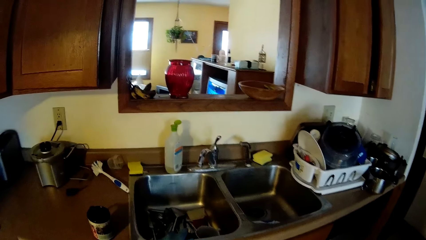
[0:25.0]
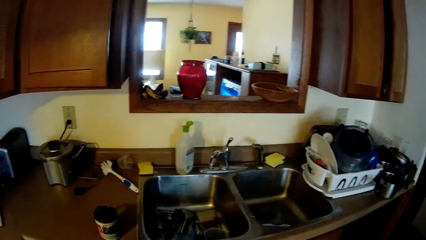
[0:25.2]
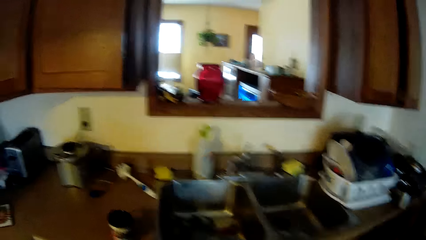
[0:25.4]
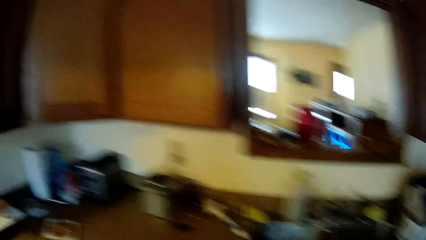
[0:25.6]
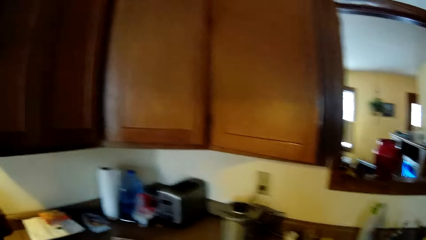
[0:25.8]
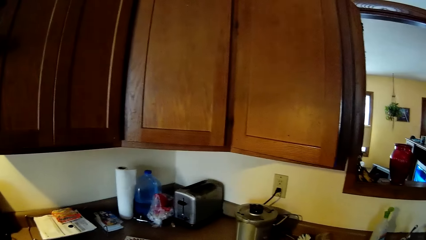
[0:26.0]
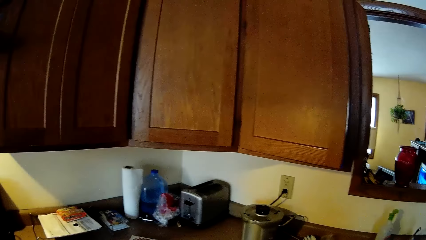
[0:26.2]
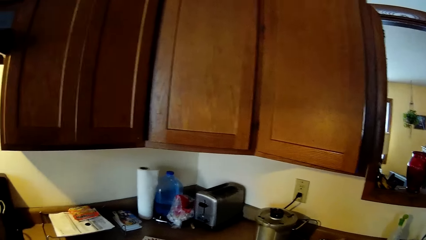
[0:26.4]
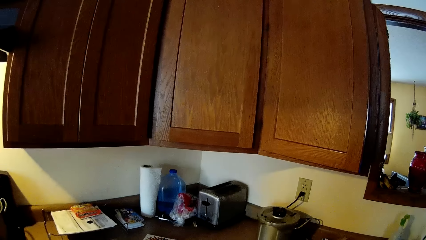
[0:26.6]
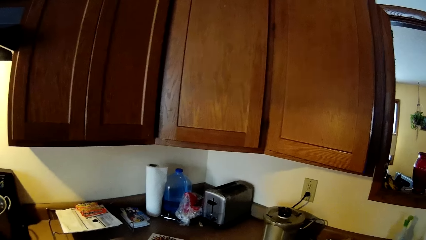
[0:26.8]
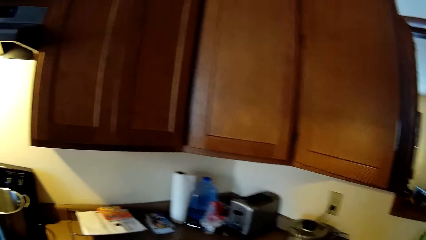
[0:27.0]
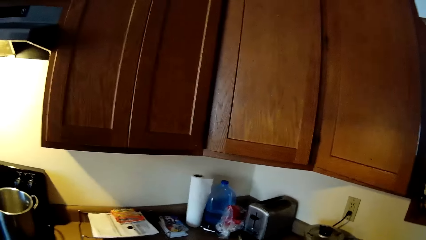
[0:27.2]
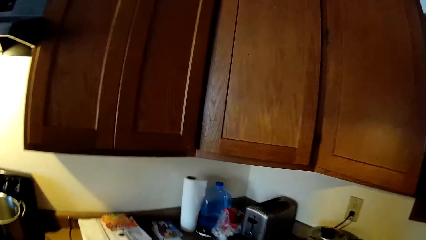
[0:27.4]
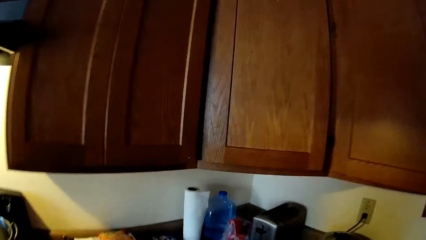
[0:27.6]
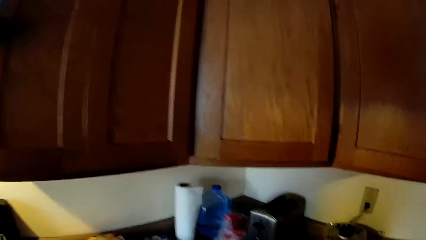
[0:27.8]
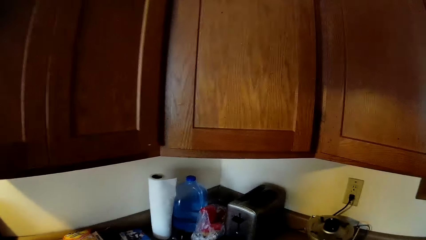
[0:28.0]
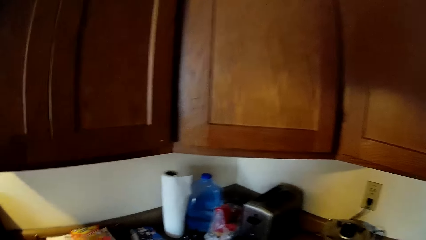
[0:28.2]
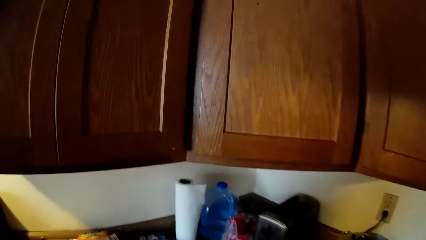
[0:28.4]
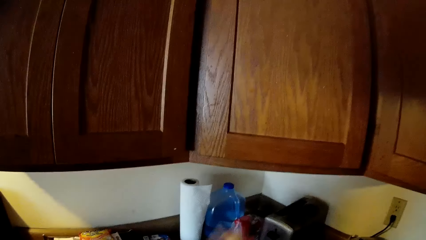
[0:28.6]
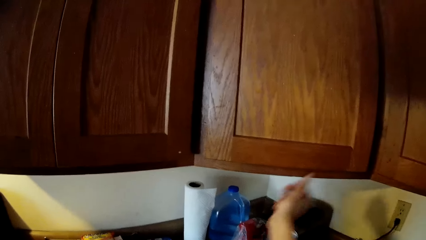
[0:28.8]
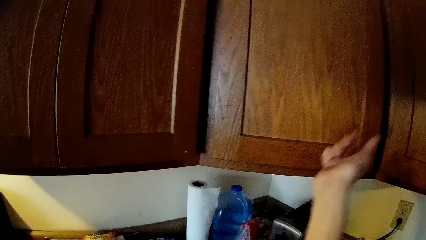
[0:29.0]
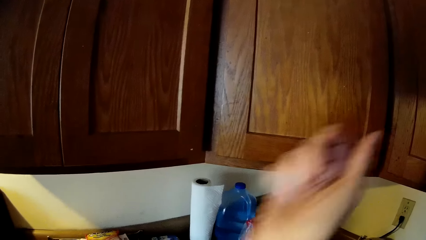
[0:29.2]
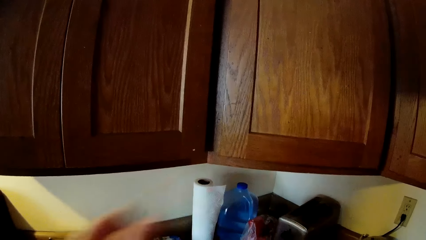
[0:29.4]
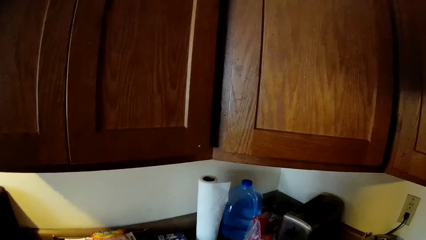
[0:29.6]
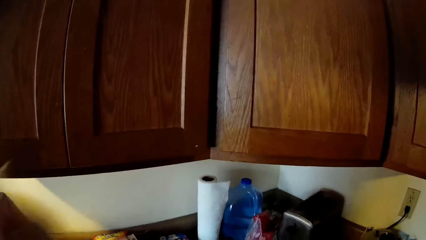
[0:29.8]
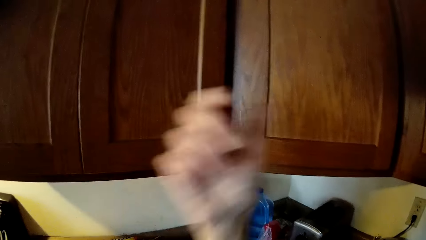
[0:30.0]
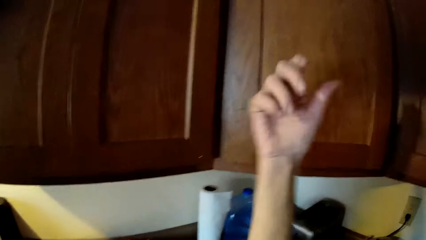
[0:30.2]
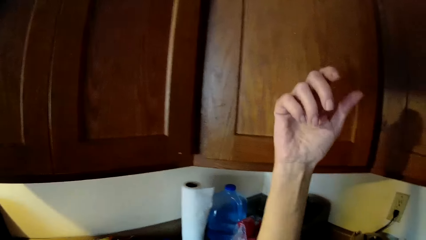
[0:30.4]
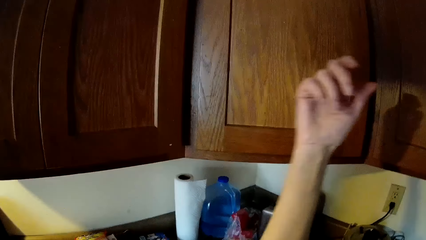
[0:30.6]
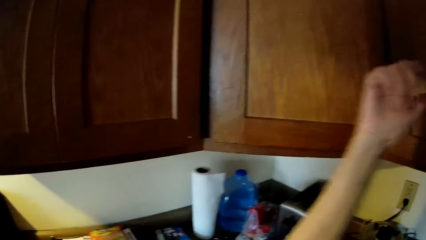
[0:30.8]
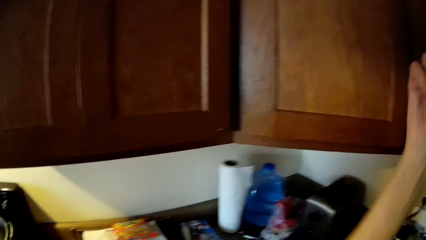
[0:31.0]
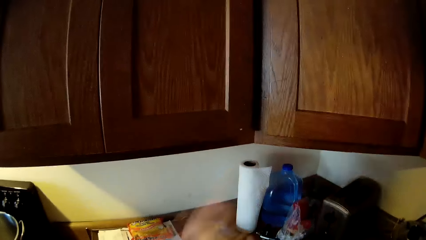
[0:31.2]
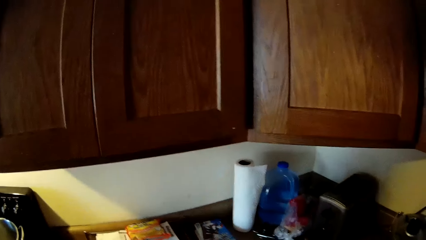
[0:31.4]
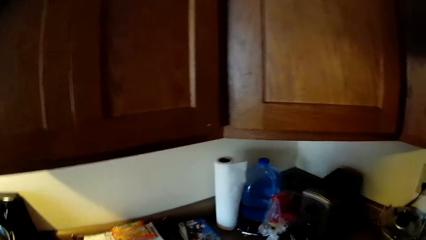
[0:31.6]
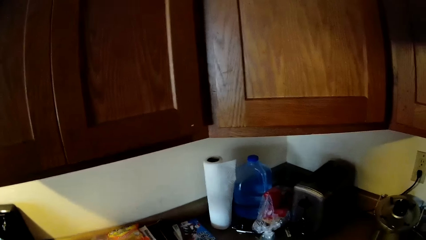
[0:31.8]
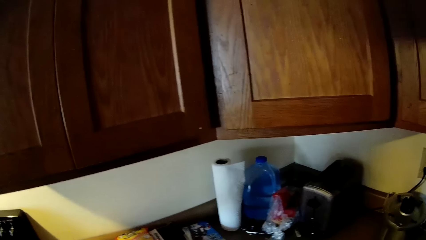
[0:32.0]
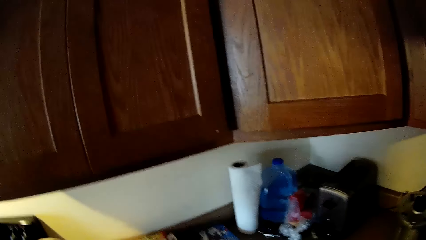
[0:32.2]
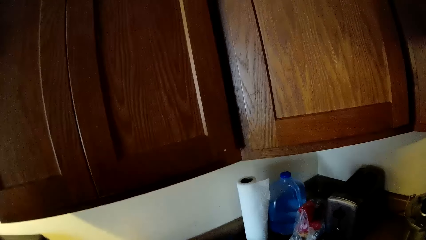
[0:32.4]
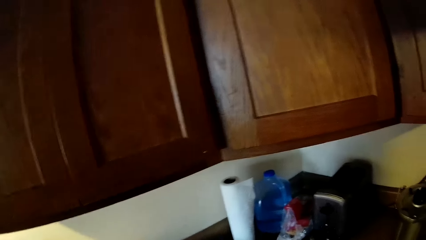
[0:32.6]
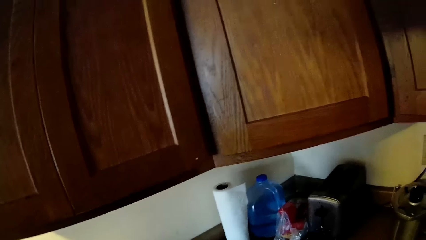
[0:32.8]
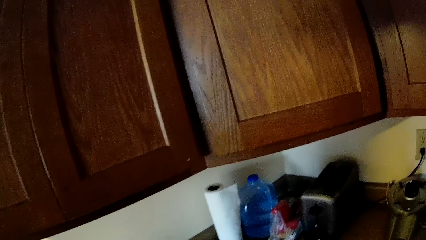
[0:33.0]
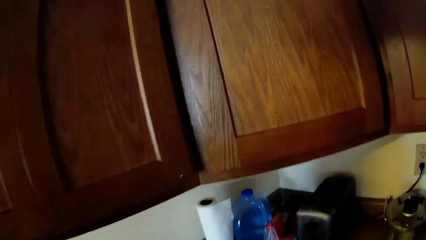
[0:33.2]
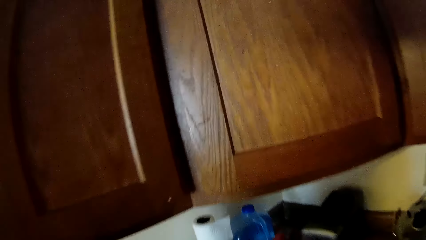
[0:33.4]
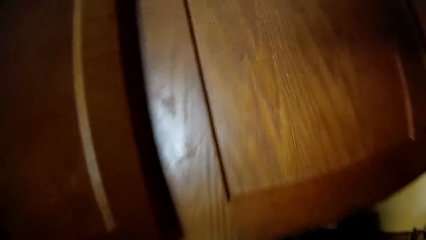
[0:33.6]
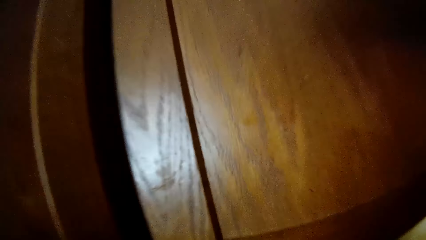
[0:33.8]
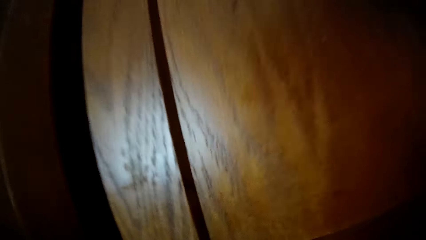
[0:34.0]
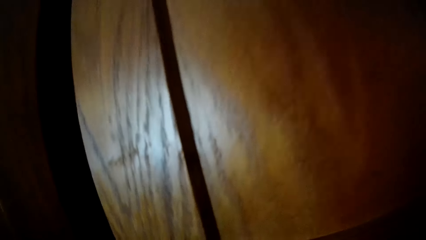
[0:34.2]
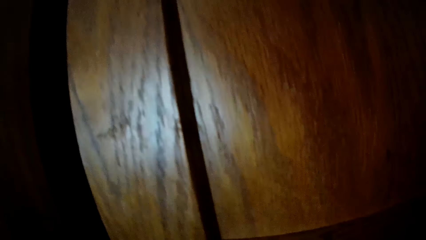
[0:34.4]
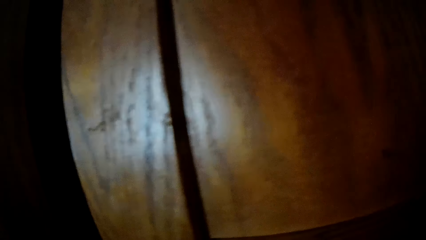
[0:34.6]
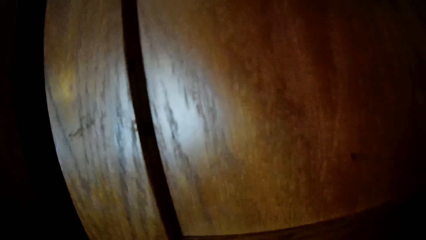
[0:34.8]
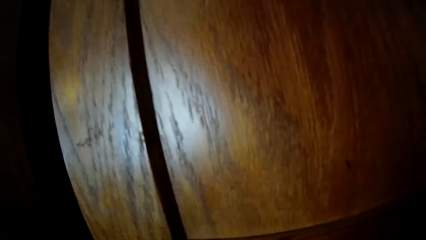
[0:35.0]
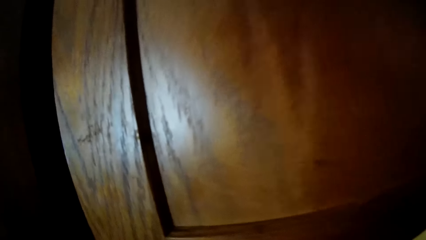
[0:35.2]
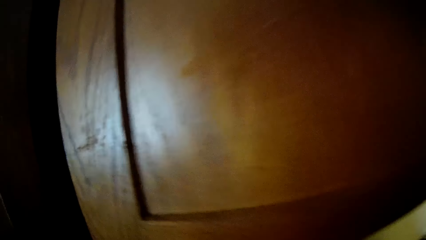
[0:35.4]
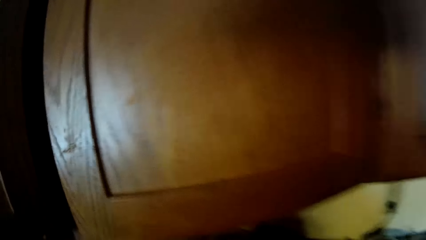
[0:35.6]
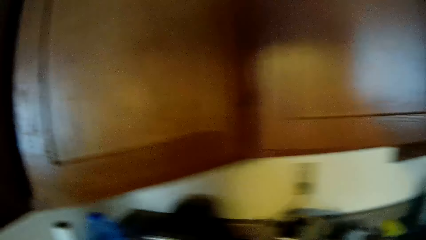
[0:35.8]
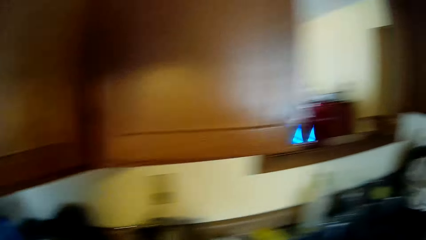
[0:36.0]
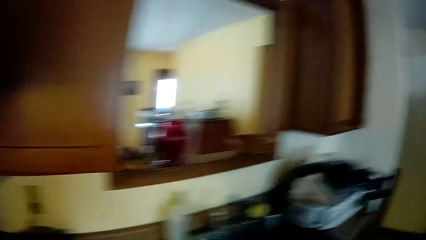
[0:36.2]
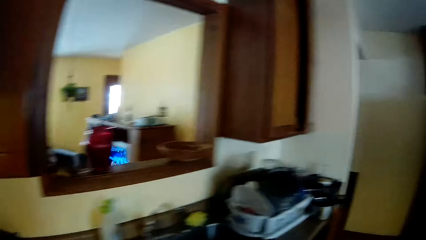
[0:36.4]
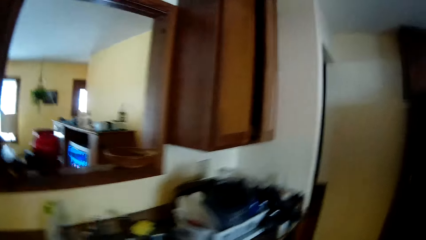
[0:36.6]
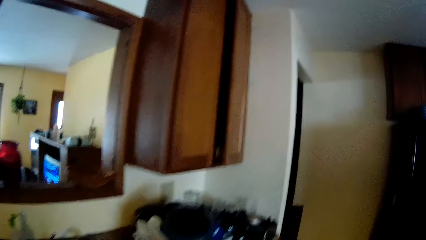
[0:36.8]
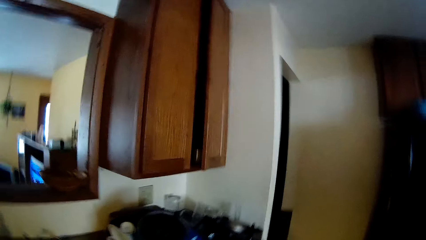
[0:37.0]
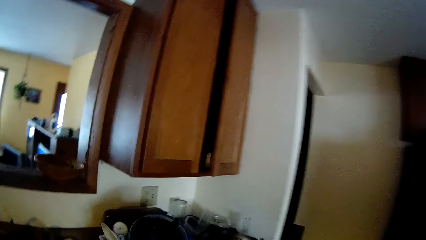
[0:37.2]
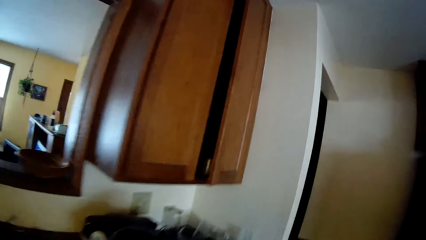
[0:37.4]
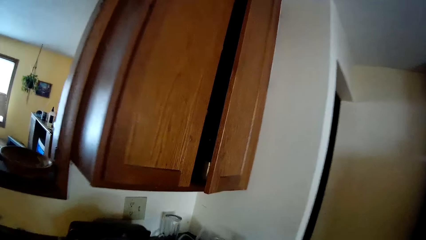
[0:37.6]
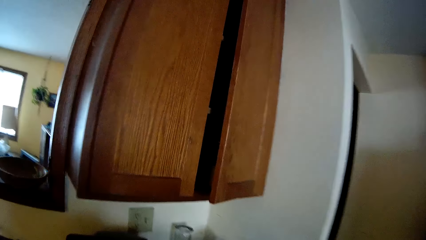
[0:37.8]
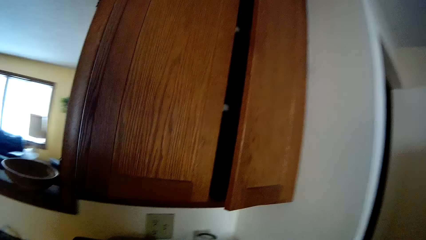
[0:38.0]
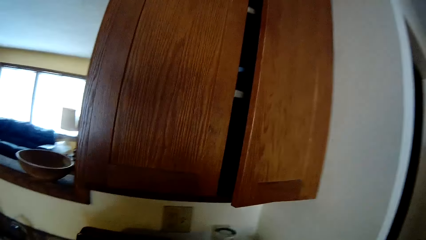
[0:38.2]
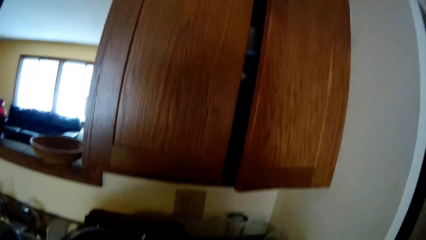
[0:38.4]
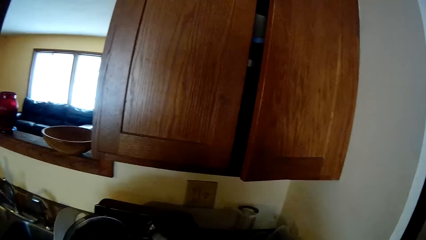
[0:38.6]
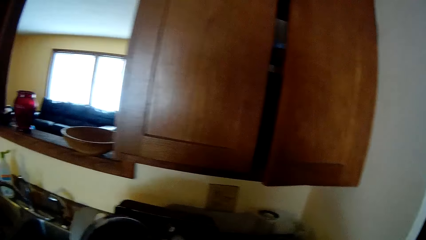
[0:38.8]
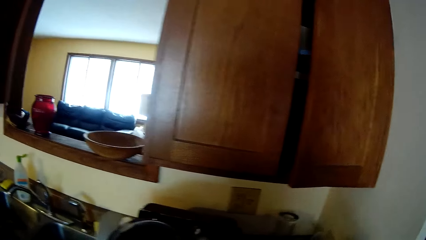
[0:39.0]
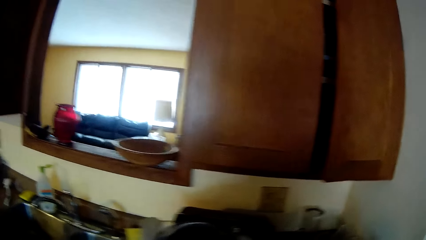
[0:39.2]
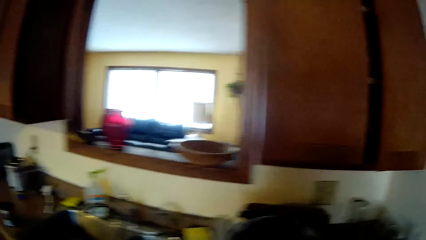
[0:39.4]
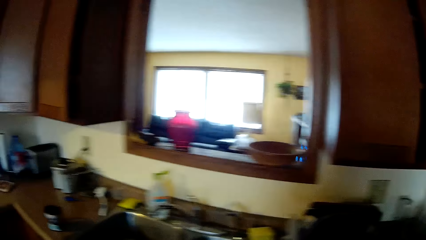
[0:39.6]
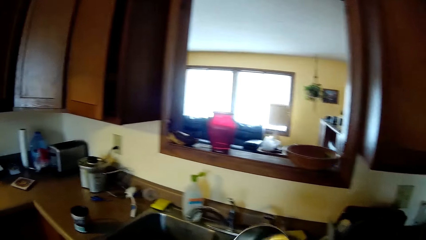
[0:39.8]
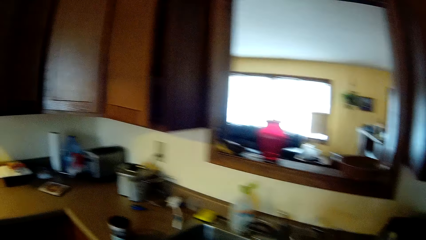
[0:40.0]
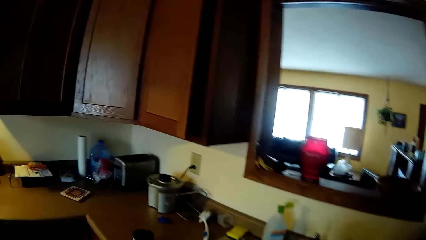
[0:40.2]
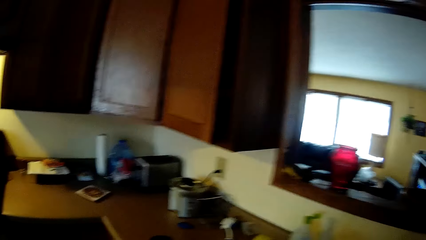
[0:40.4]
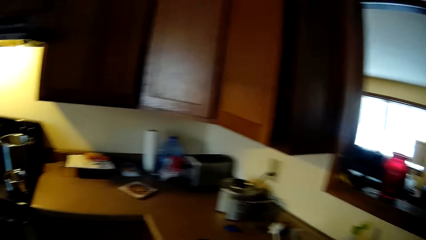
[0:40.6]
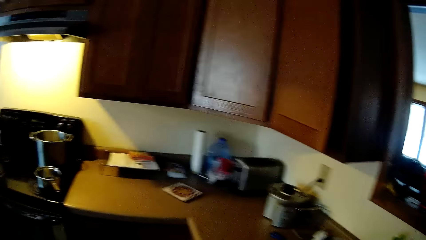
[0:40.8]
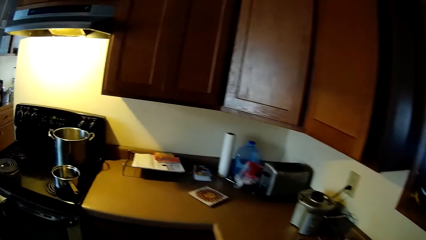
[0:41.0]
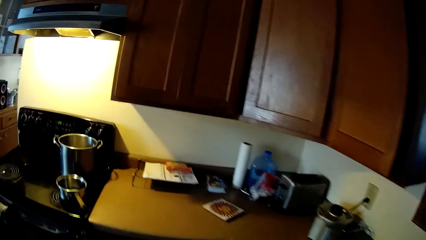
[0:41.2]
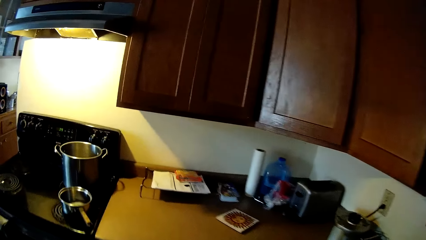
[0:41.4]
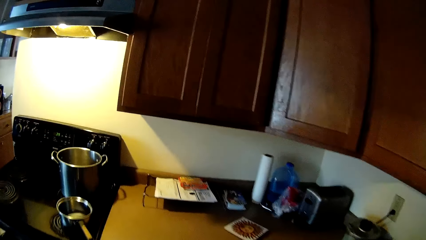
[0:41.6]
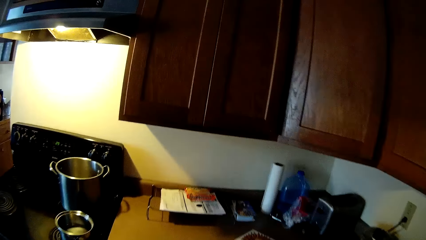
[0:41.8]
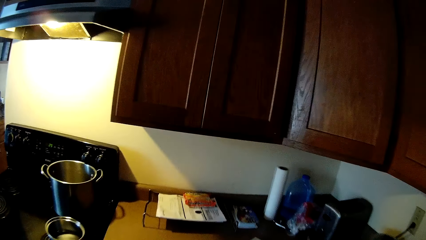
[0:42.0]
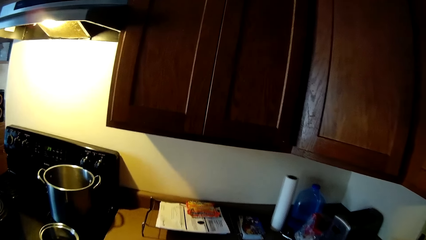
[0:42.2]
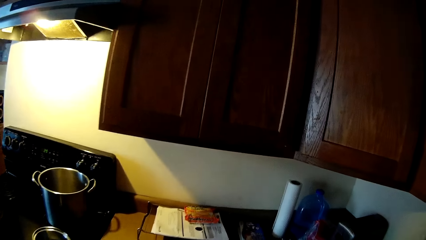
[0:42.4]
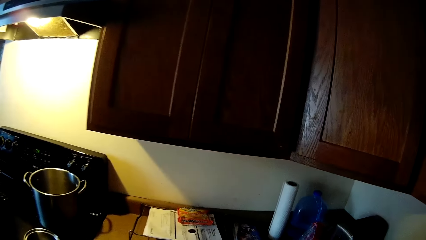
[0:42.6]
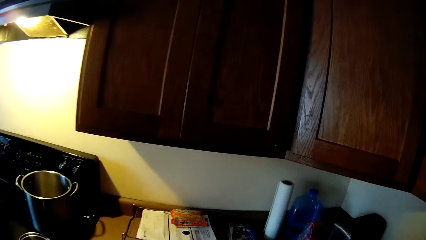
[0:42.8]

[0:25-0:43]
The camera wearer looks around. They stretch a hand. They look around. They walk around.
